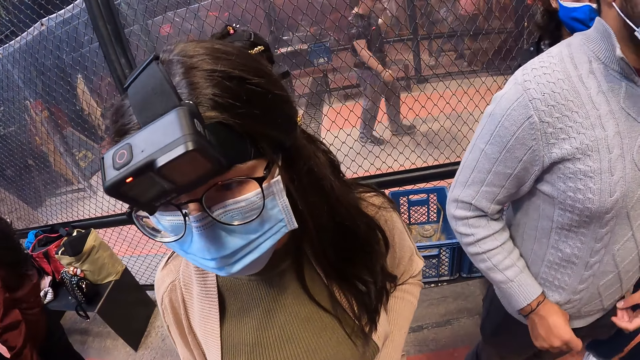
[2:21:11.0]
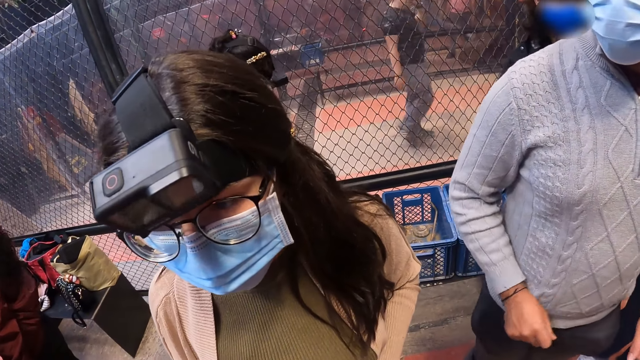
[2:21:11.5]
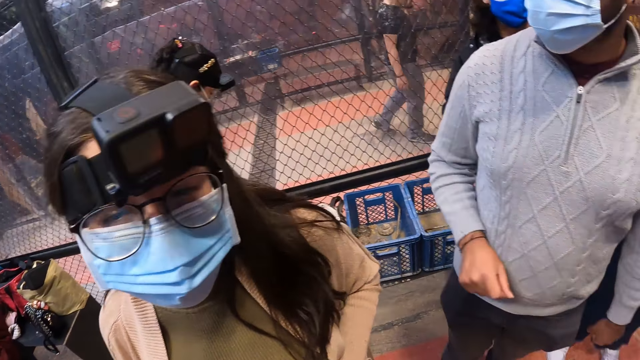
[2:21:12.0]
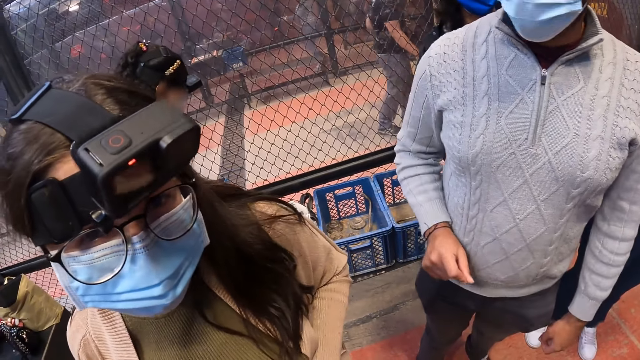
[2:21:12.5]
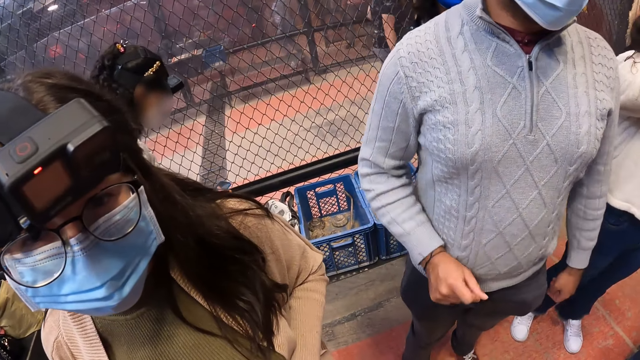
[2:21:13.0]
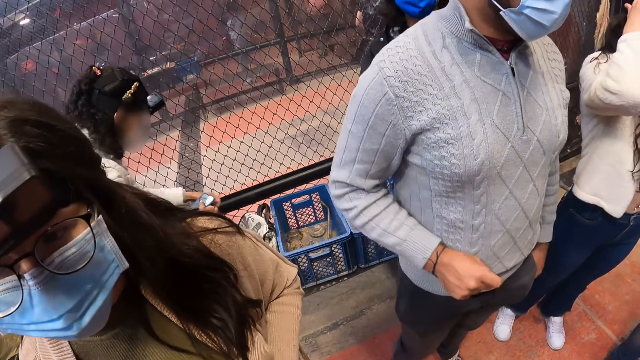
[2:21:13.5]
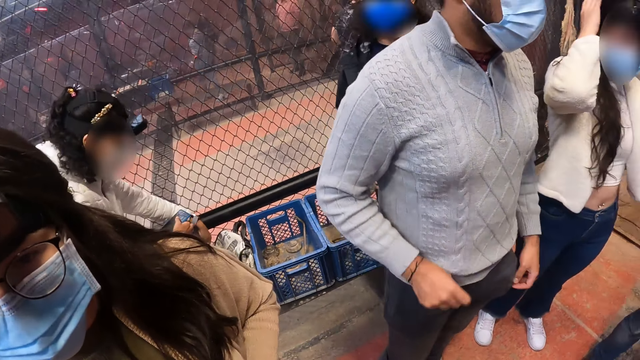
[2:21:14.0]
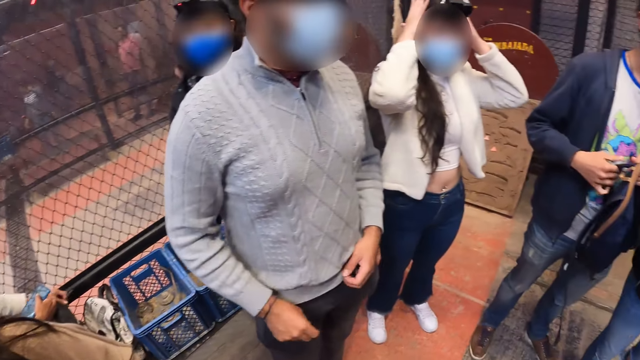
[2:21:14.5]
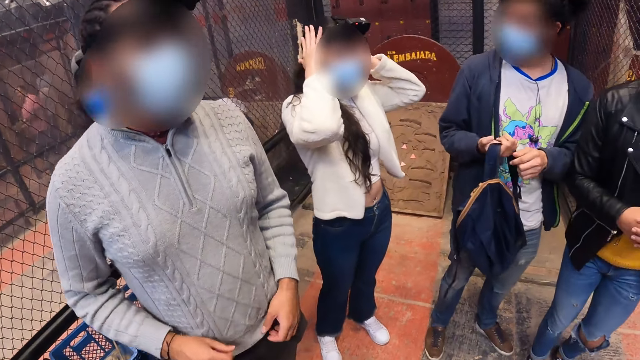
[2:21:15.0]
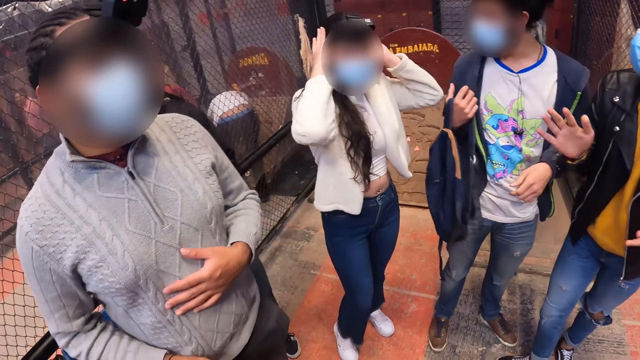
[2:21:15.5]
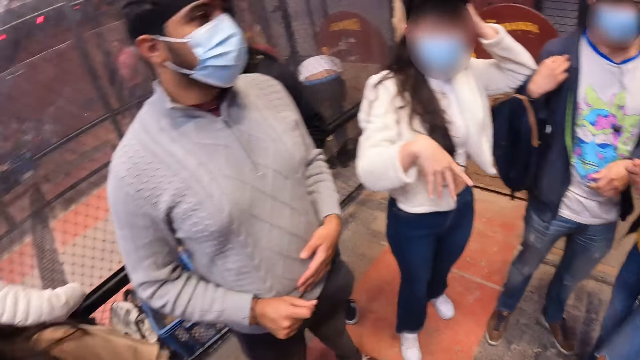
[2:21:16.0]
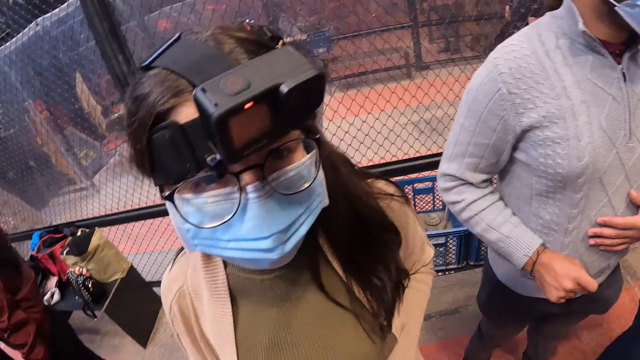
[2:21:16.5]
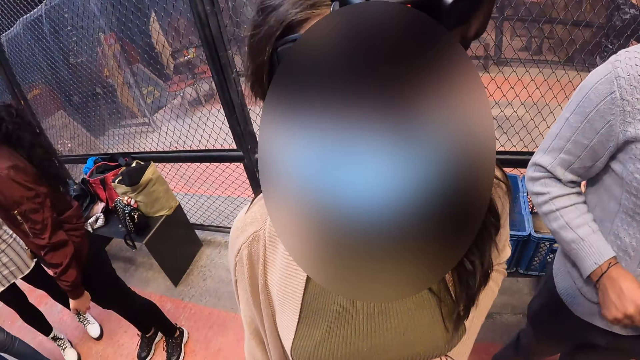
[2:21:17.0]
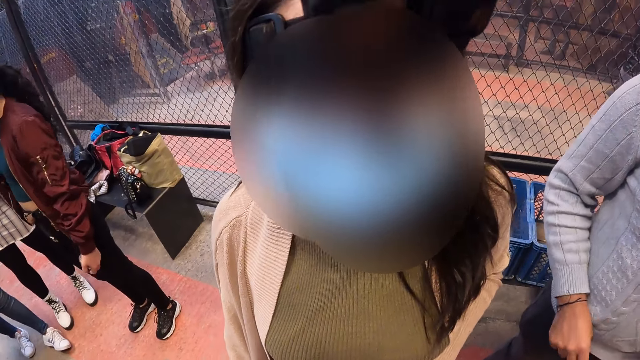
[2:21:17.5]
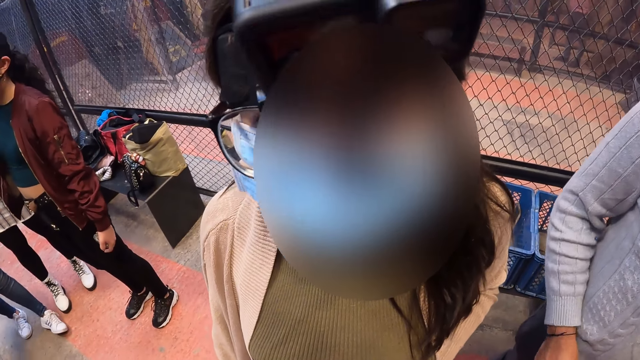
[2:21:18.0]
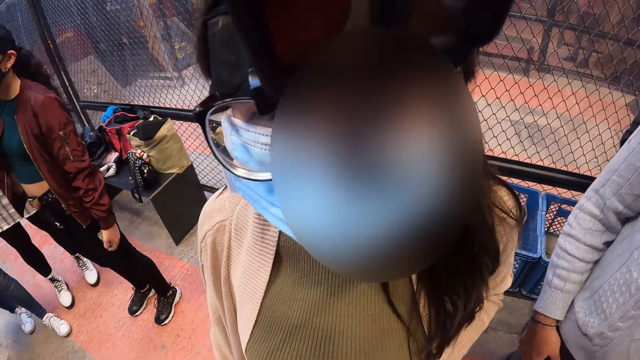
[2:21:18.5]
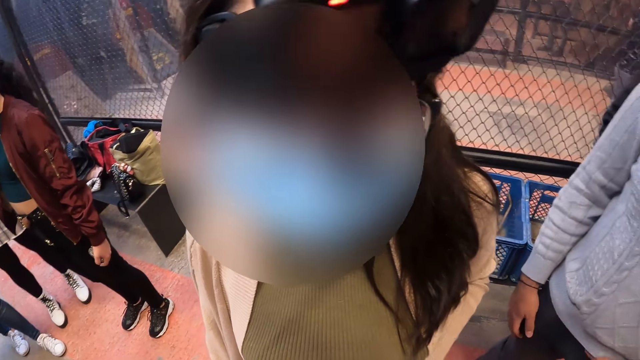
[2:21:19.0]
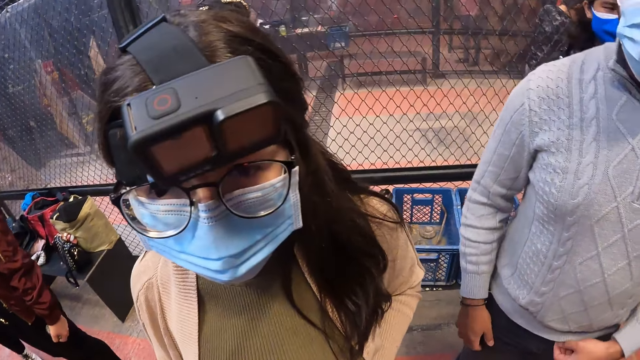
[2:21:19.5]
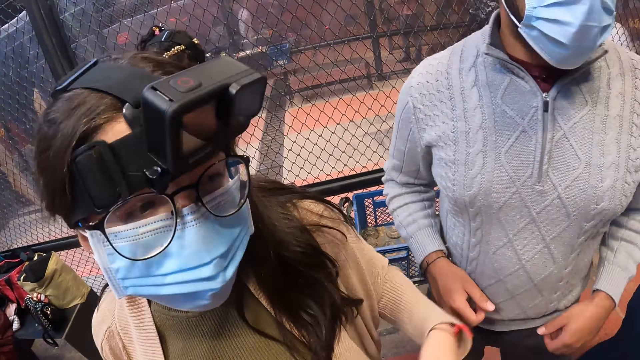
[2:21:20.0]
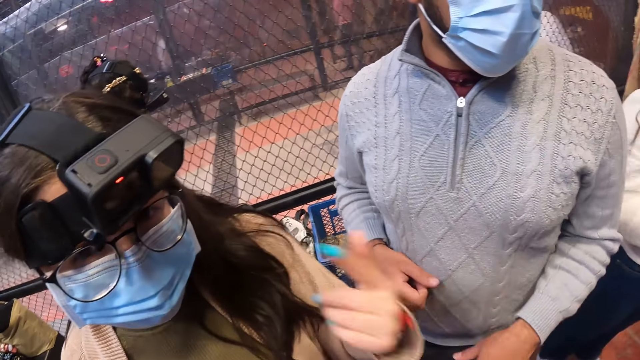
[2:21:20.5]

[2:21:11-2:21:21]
A woman talks to the camera wearer. Another woman opens a bag on a bench with her left hand. A man wears the bag on his shoulder with his right hand. The camera wearer interacts with a third woman.

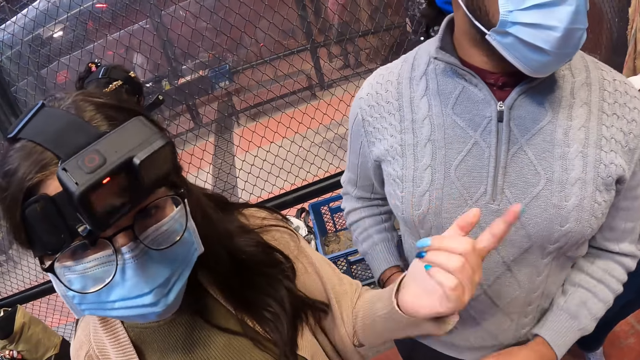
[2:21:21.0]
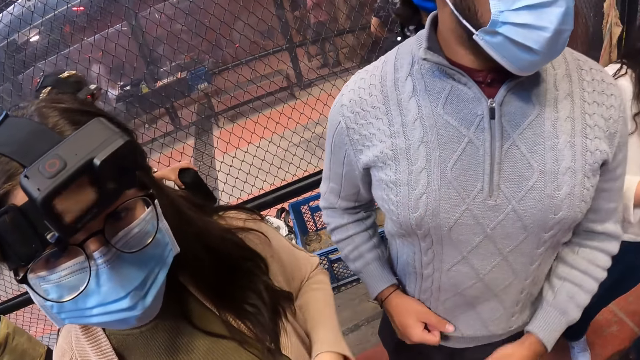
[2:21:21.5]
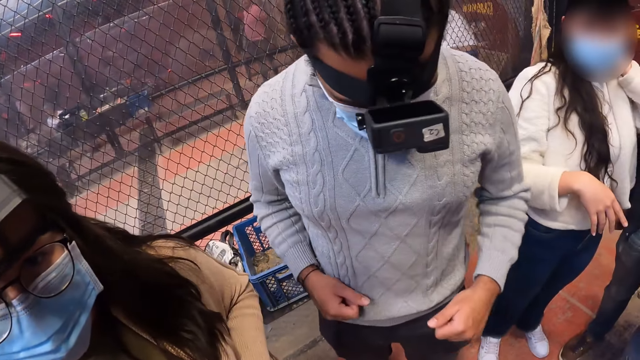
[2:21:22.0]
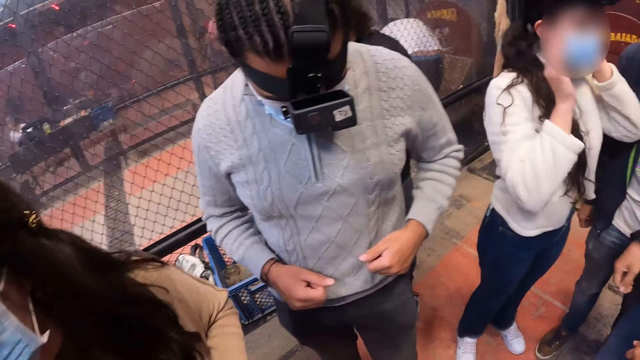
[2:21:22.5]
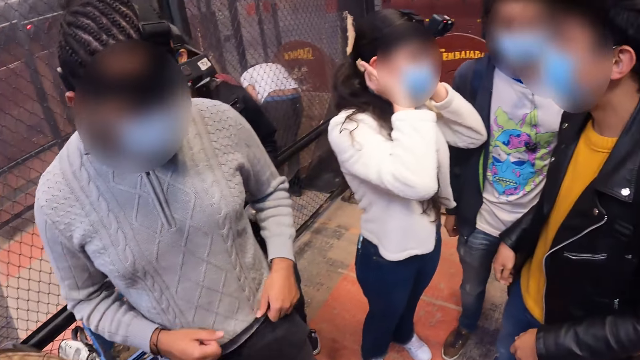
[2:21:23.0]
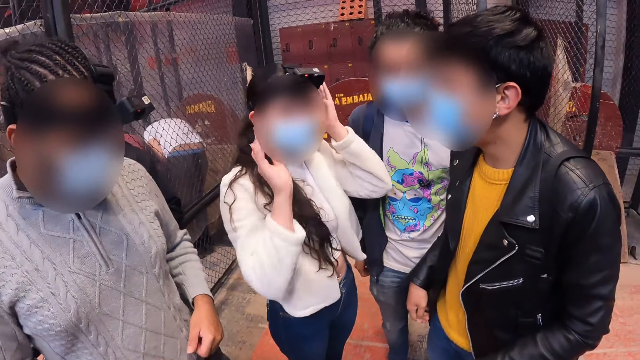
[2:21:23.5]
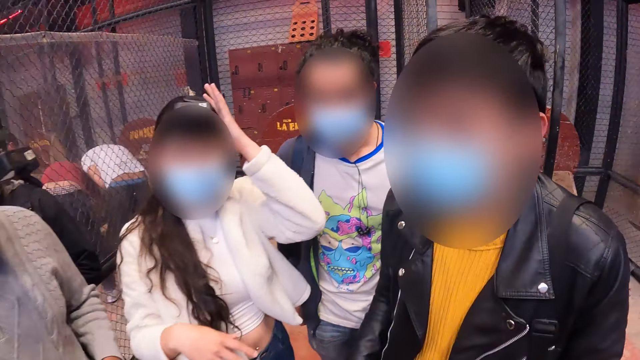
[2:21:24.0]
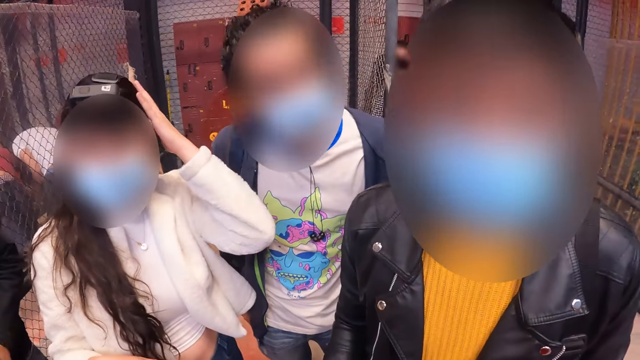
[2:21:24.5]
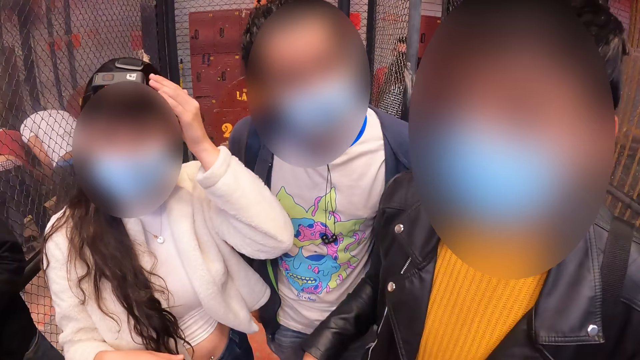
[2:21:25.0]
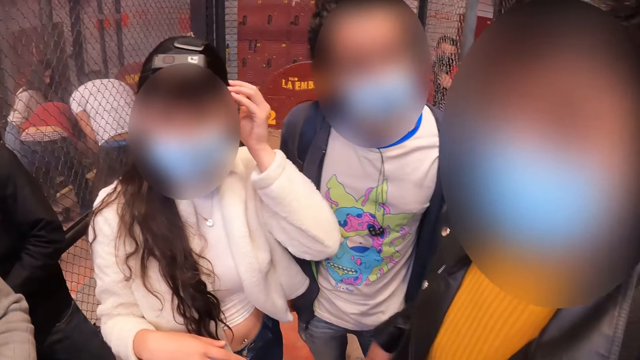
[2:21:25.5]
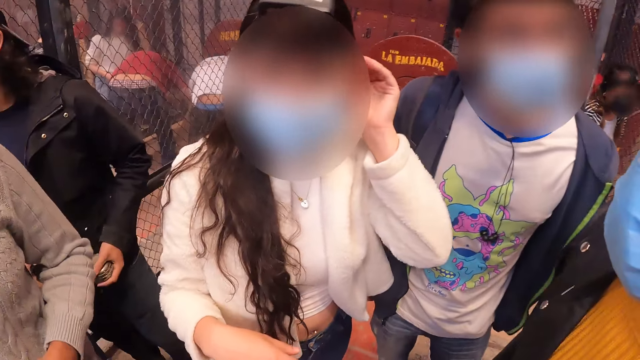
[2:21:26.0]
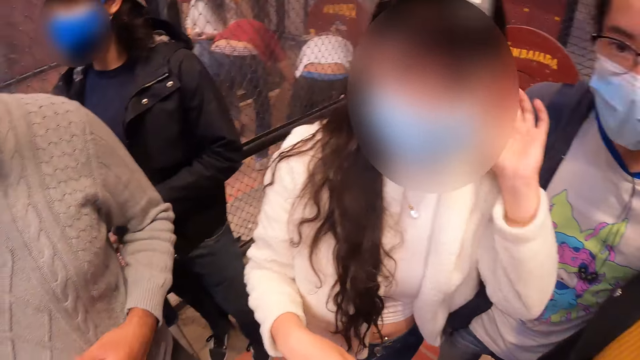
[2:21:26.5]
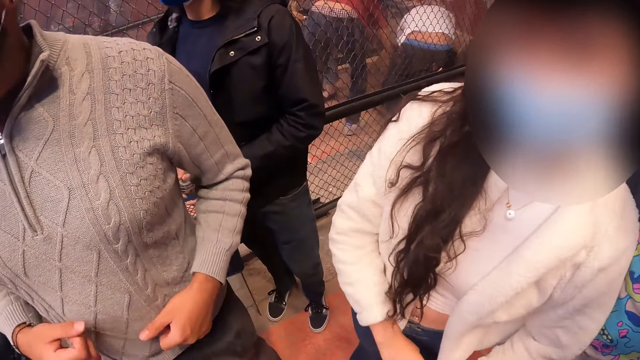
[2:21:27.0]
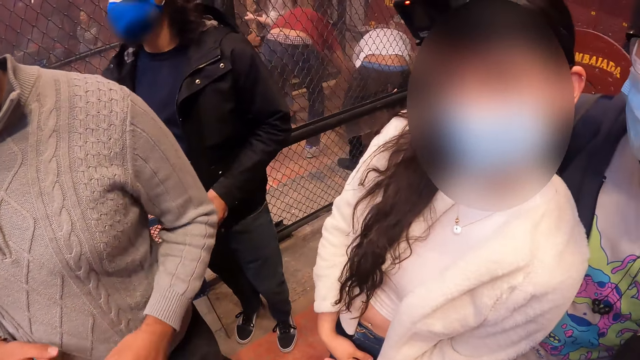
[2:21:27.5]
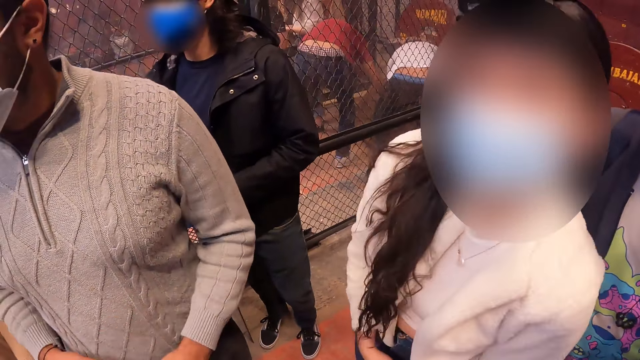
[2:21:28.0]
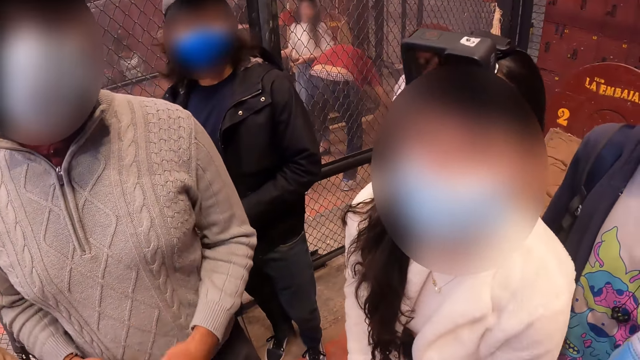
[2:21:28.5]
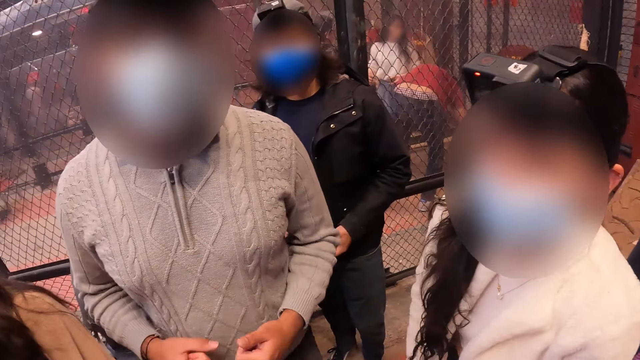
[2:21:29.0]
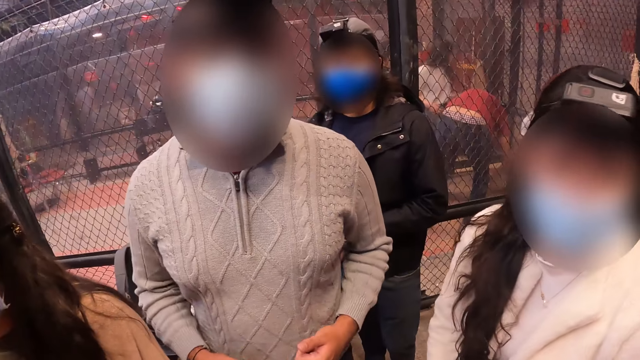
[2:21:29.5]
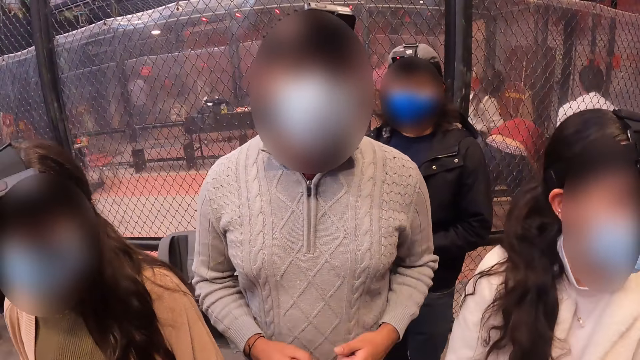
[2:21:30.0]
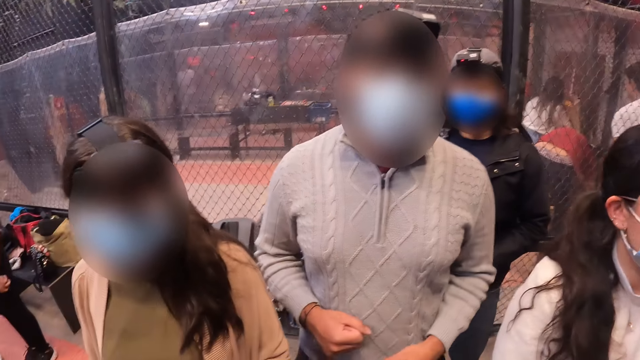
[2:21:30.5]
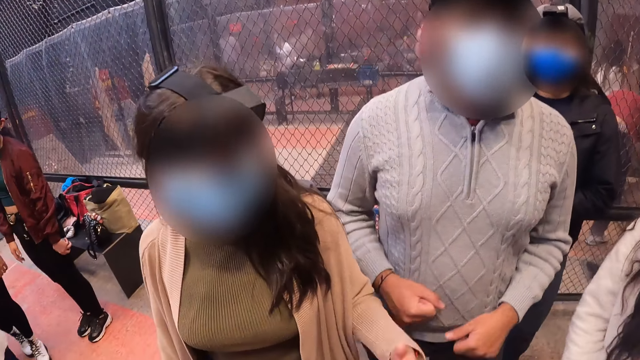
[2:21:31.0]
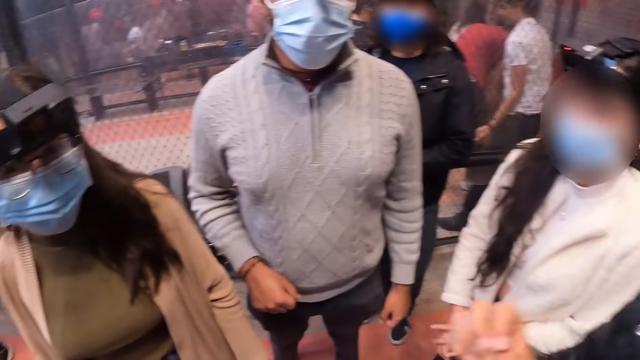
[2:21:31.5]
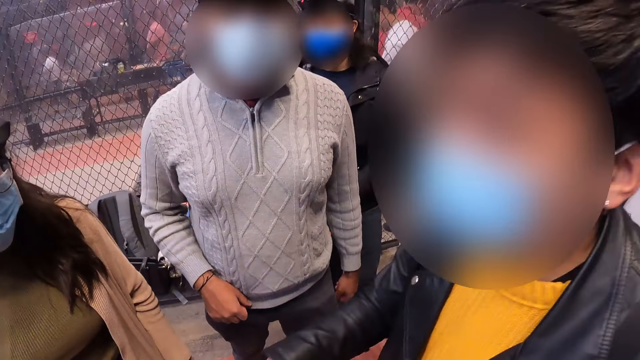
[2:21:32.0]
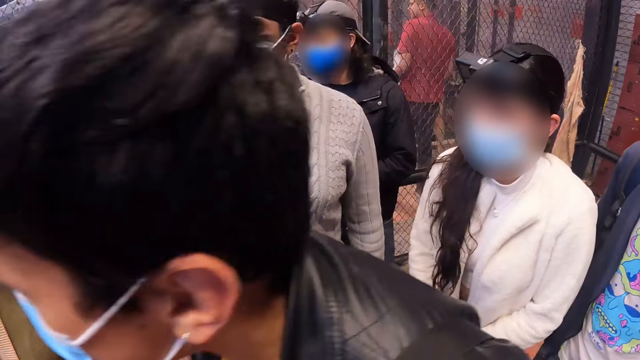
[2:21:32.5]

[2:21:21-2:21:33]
A woman adjusts a camera strap on her head with her left hand. The camera wearer talks to a man, another man and another woman. A third man passes the metal puck between his hands.
